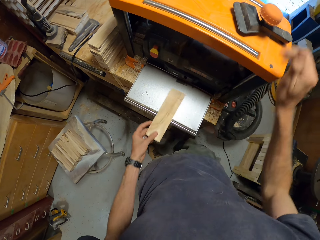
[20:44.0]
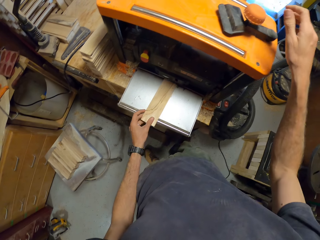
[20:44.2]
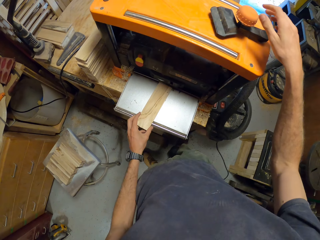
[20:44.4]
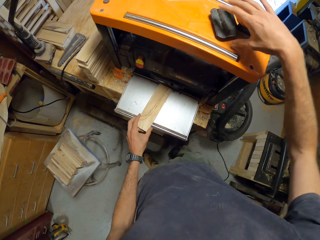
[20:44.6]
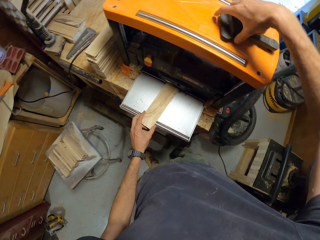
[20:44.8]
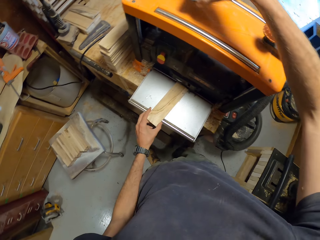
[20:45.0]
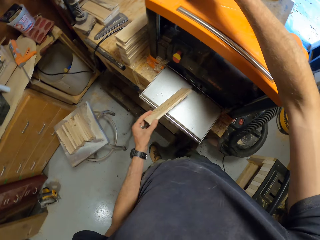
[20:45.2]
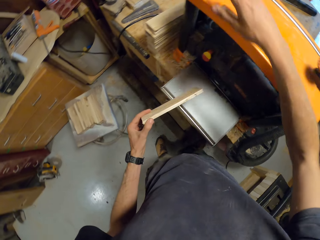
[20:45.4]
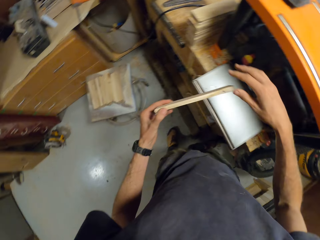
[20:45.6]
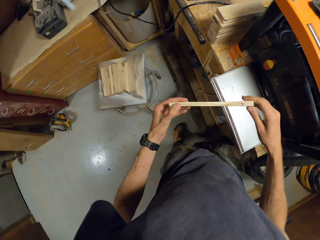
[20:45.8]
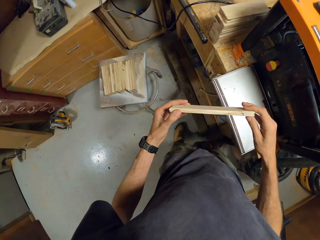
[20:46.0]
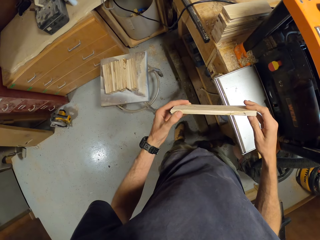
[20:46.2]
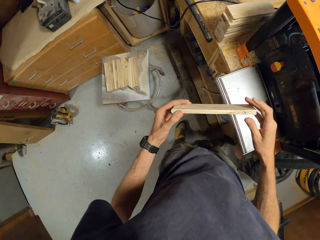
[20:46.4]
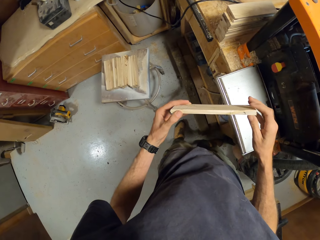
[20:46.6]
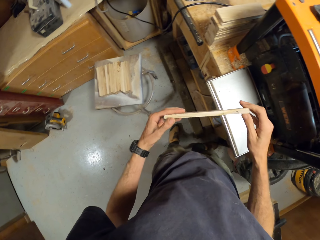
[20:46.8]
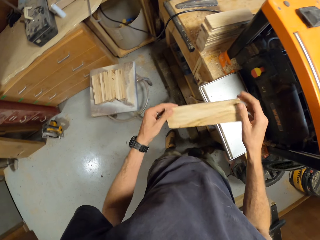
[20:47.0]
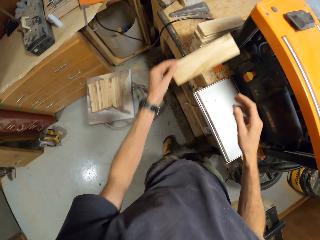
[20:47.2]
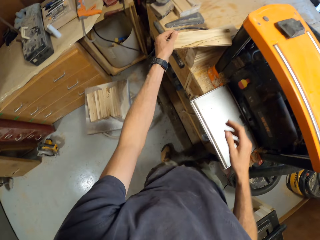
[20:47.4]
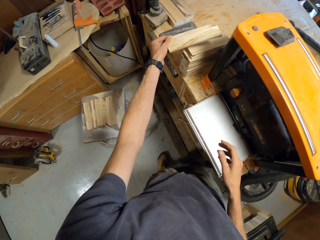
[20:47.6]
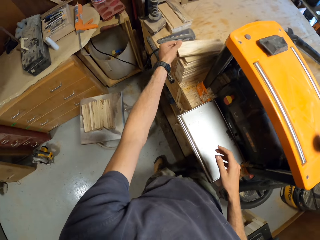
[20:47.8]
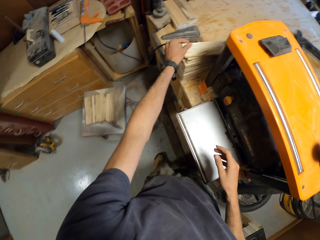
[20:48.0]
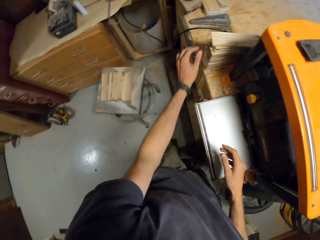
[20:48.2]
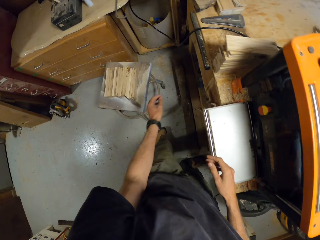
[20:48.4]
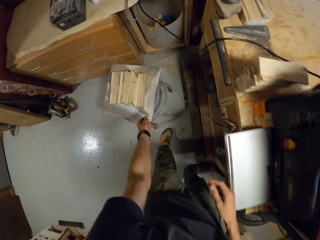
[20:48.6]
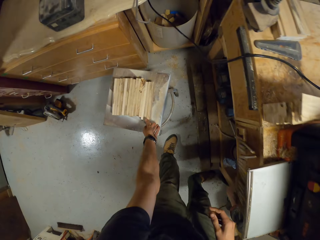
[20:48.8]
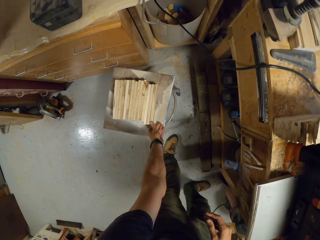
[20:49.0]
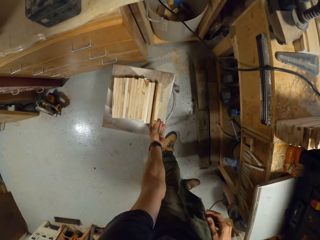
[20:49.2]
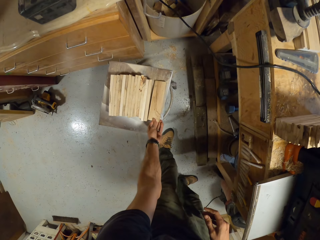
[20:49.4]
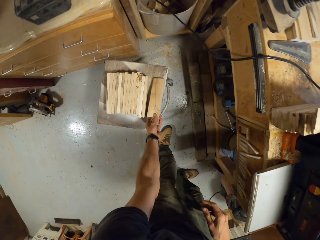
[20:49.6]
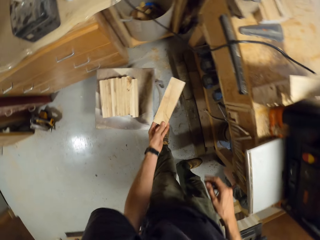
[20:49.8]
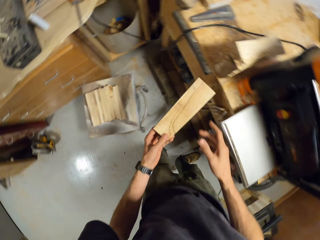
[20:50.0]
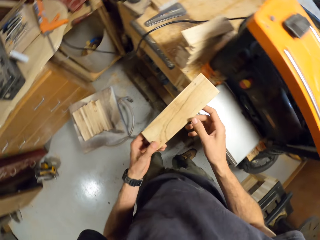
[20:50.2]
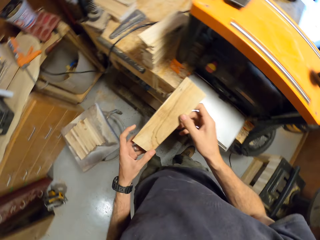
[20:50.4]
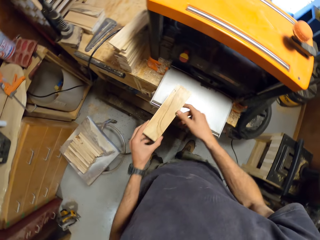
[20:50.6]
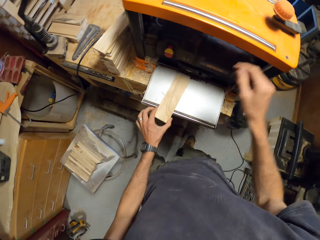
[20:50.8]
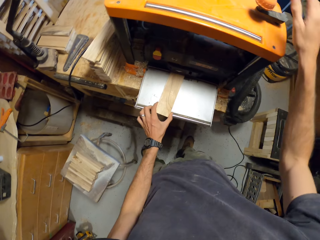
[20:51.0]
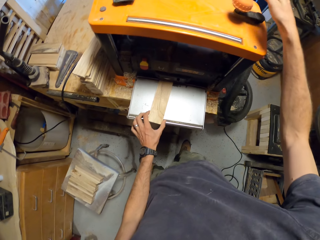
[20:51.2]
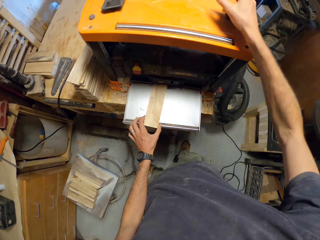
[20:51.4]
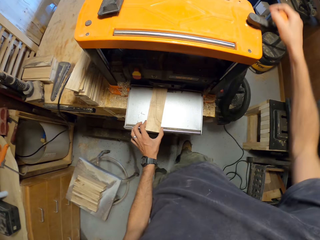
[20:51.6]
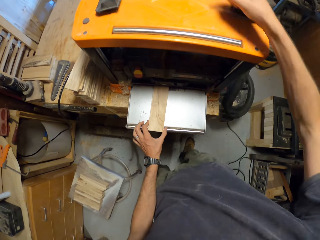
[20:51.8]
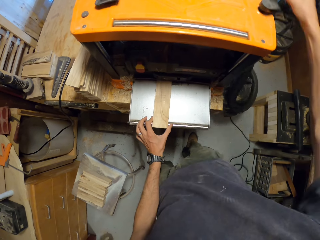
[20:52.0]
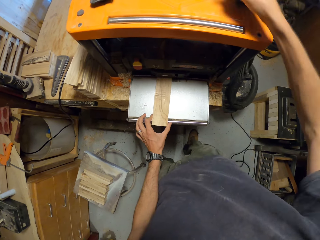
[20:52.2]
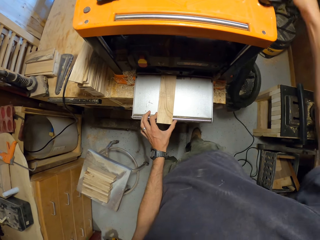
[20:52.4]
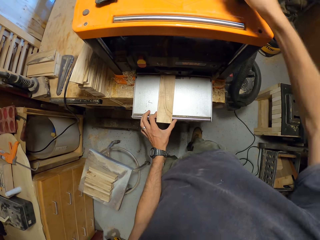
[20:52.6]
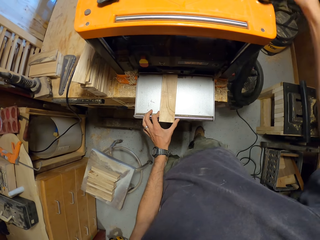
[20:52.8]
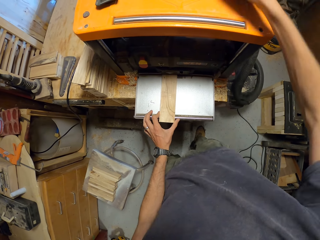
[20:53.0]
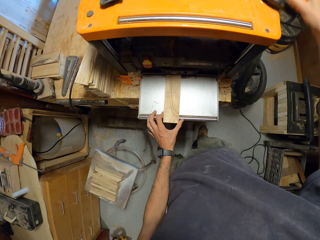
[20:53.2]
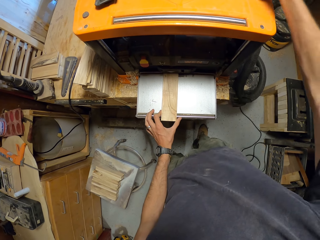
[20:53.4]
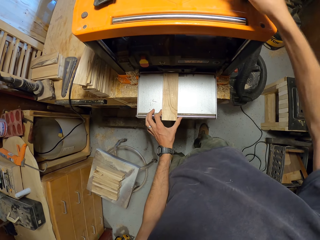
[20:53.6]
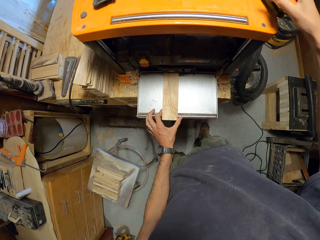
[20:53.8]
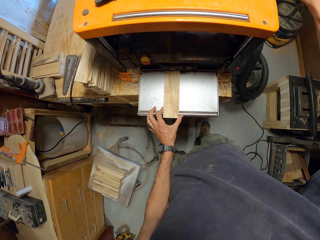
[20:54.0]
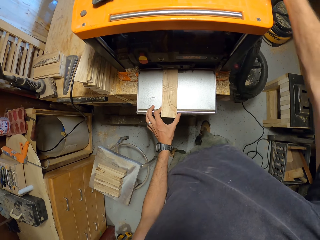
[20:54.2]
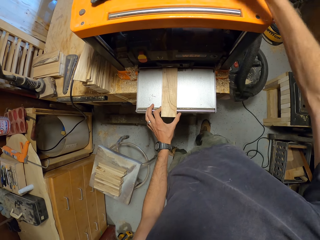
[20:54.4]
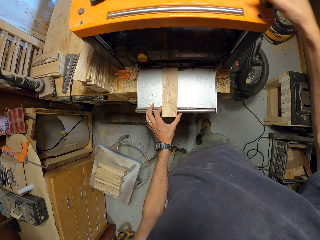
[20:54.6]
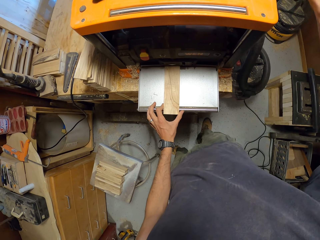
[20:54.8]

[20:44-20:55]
The camera wearer places the plank in the electric planer's feed bed. He moves a tool on top of the electric planer. He holds the plank. He places the plank on the planks by the electric planer. He picks another plank from the stool with his left hand. He places the plank in the electric planer's feed bed. He operates the electric planer with his right hand.

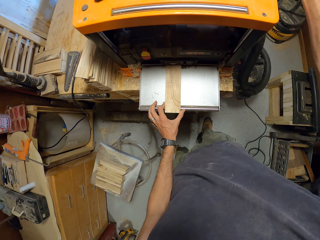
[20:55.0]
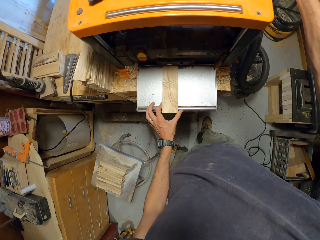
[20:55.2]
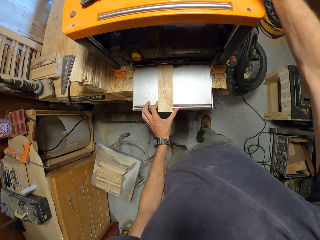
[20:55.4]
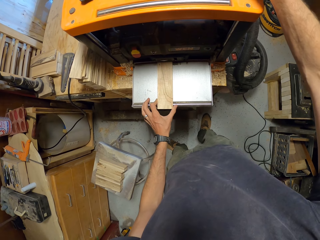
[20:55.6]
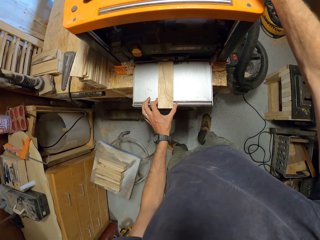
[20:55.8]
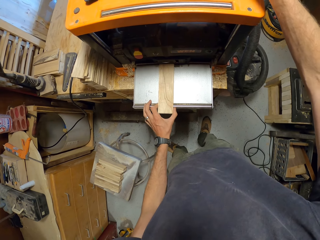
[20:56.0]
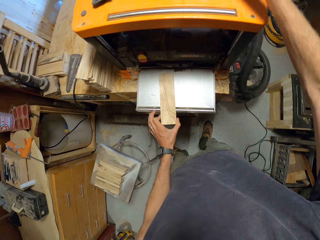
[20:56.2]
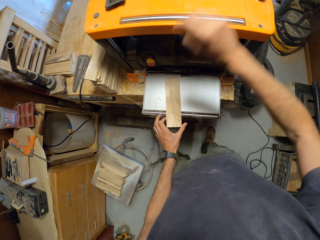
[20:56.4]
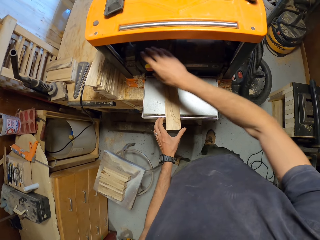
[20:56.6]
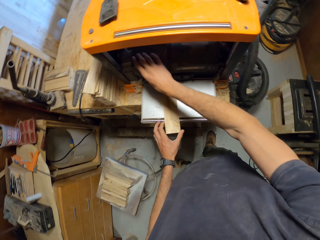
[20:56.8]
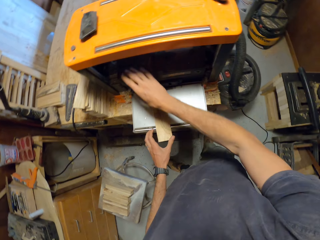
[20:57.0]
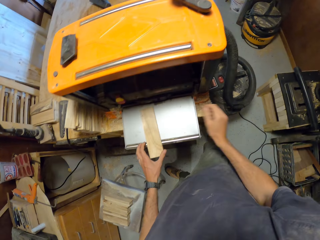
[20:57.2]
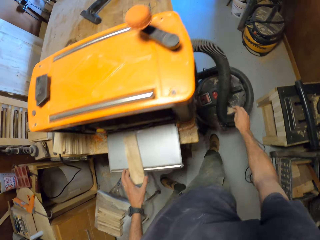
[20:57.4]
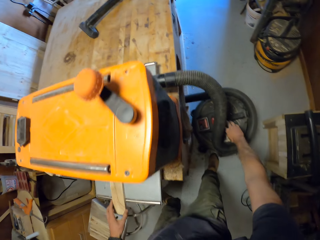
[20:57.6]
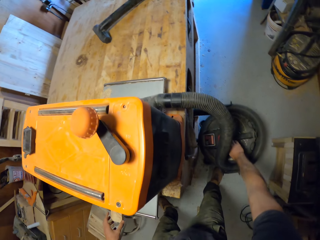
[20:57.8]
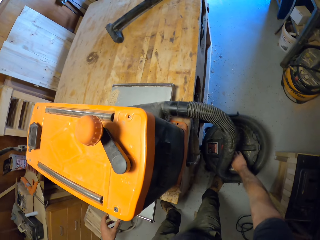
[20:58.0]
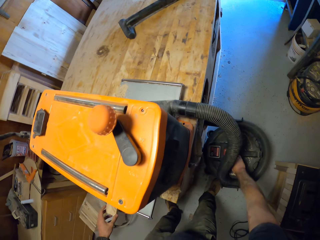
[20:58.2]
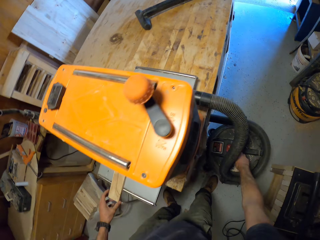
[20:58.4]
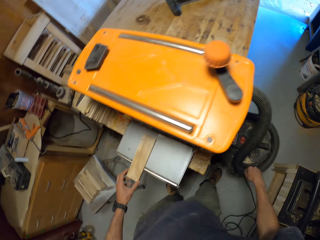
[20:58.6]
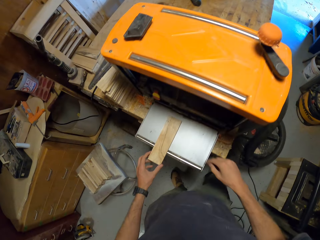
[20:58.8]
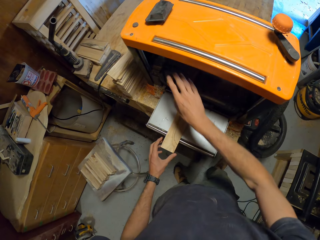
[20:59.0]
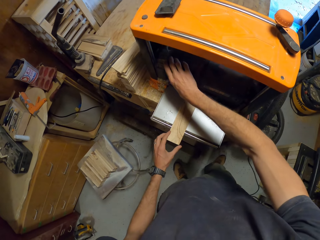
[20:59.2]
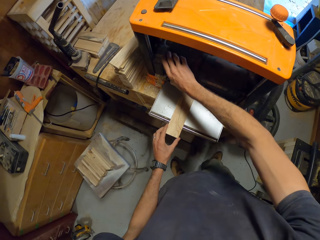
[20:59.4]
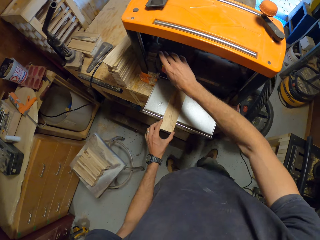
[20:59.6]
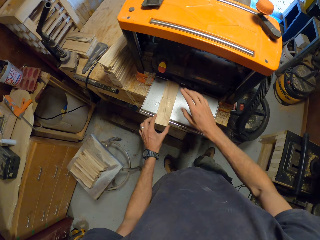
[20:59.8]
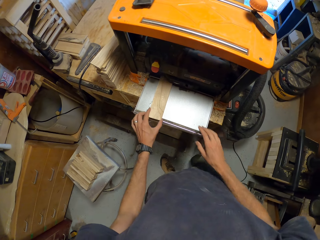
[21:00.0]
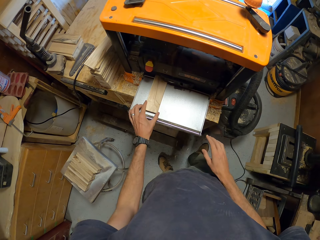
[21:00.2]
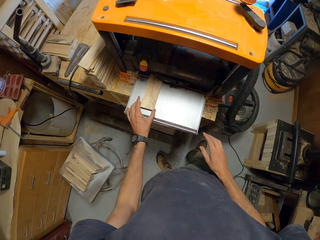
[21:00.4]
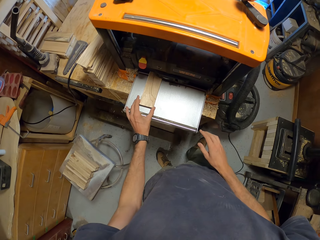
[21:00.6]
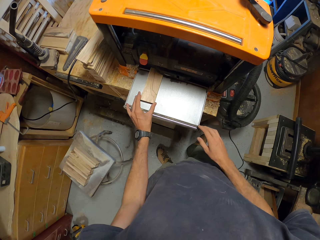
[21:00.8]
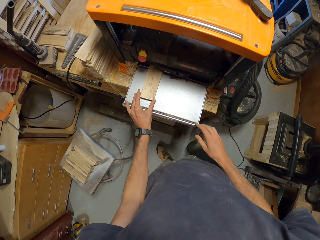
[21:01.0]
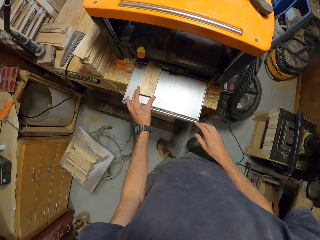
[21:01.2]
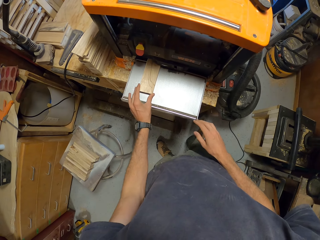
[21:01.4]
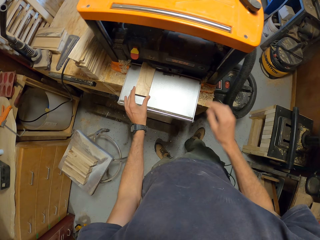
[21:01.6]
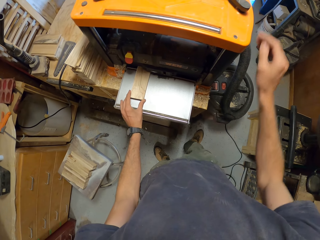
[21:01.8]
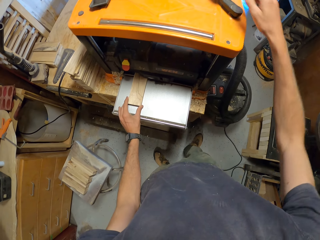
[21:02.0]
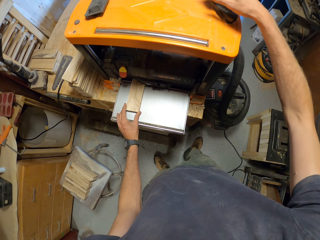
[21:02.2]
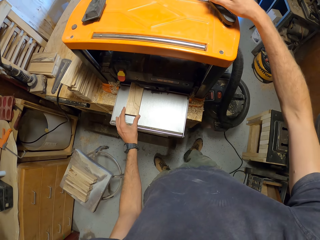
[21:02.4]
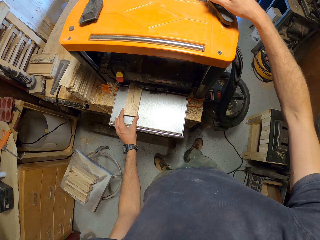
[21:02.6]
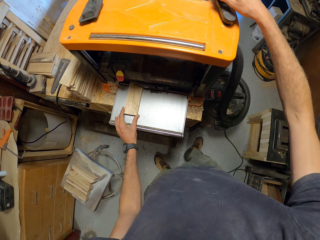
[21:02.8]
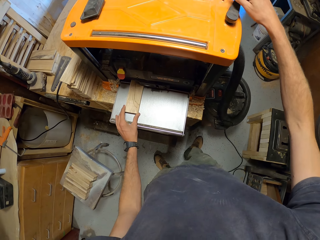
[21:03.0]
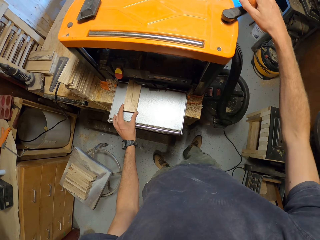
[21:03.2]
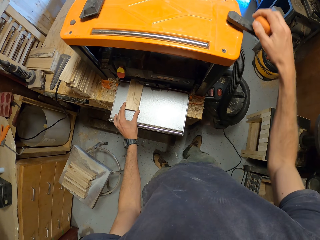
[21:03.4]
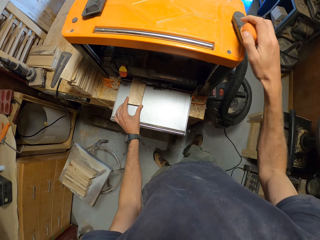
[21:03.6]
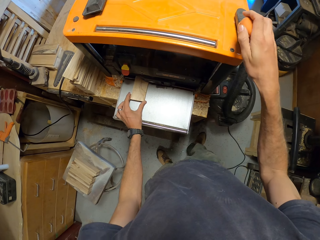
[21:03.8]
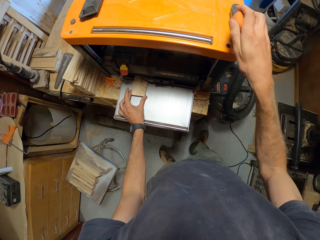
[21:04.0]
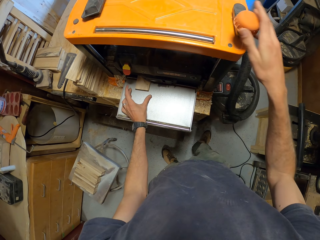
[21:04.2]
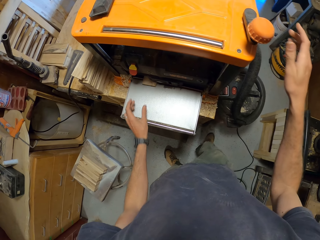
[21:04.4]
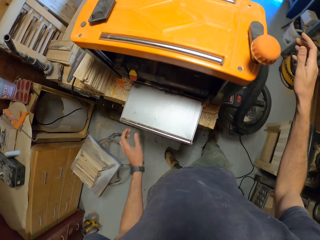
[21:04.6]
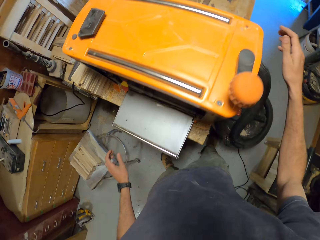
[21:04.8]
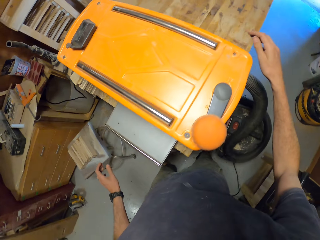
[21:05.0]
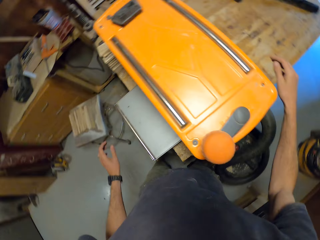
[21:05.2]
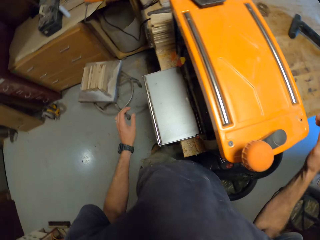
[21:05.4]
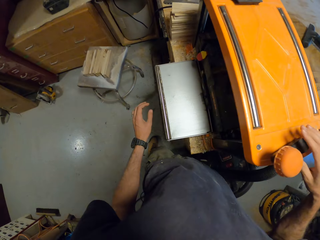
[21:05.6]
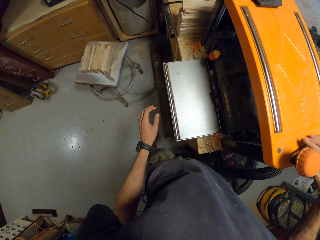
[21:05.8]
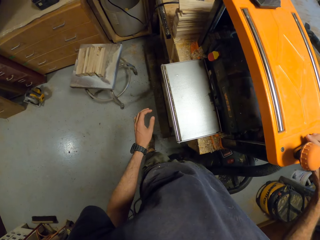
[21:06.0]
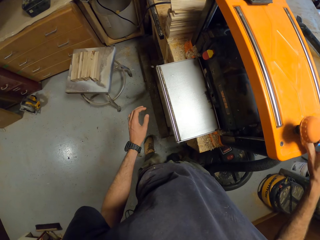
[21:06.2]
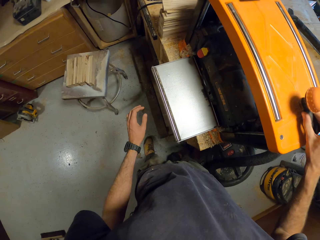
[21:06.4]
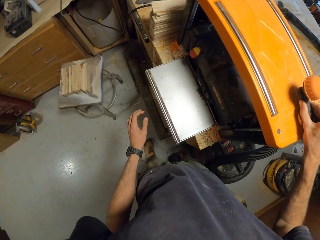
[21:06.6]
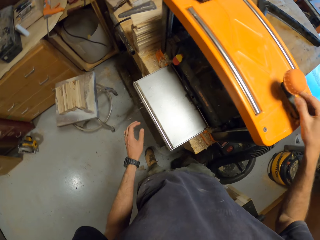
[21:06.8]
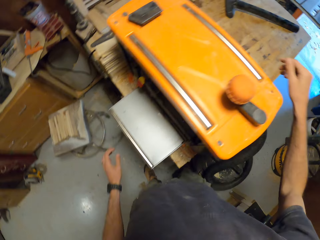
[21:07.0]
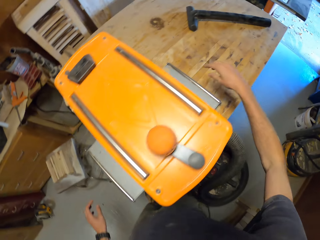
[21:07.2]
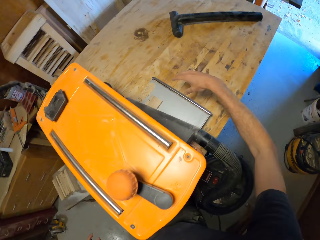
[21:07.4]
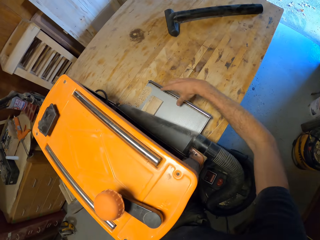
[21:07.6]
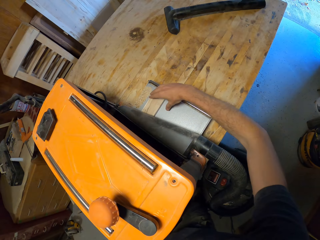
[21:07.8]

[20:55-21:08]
The camera wearer presses the switch on the electric planer with his right hand. He turns an electric planer knob. He presses the switch on the vacuum cleaner with his right hand. He presses the switch on the electric planer with his right hand. He turns the electric planer knob. He adjusts the plank in the electric planer's feed bed. He pushes the plank on the electric planer. He operates the electric planer with his right hand. He looks around the electric planer. He operates the electric planer with his right hand.
